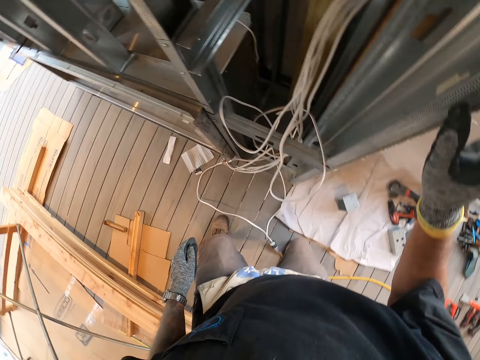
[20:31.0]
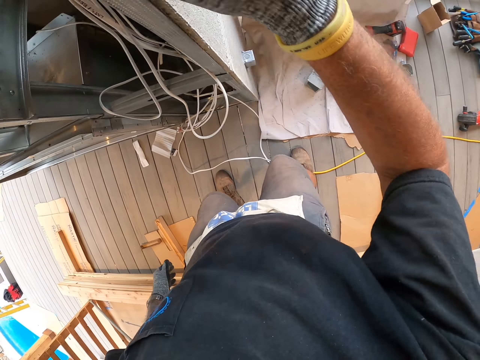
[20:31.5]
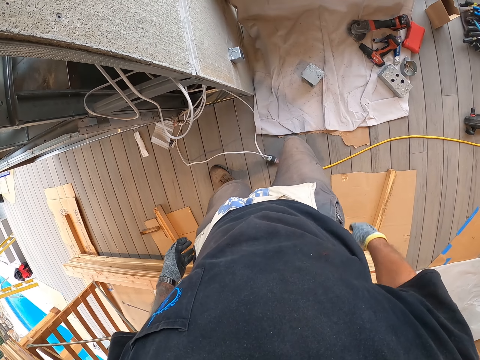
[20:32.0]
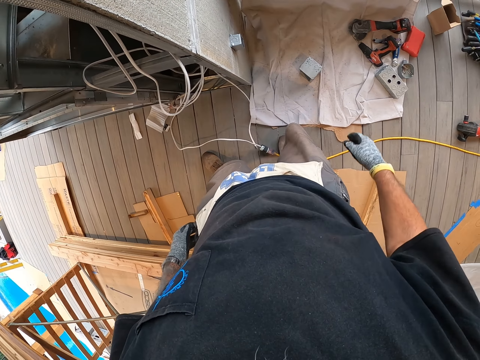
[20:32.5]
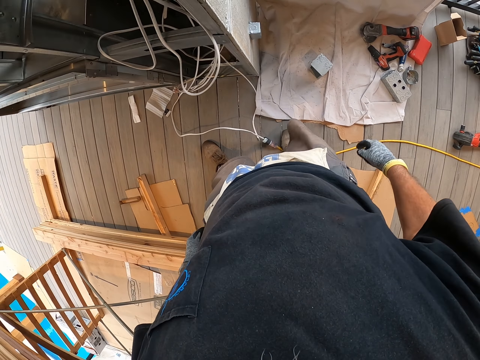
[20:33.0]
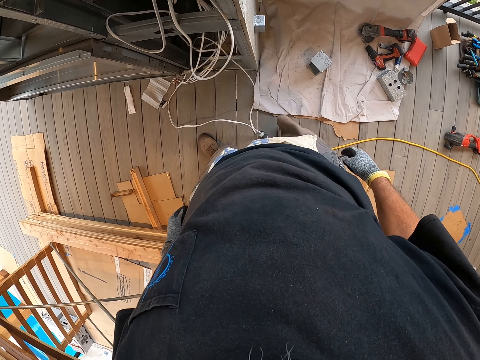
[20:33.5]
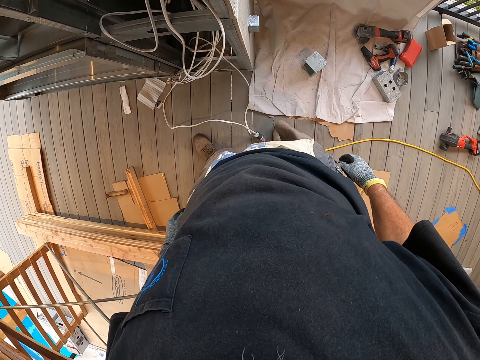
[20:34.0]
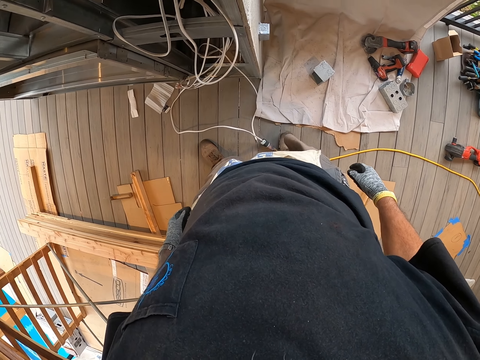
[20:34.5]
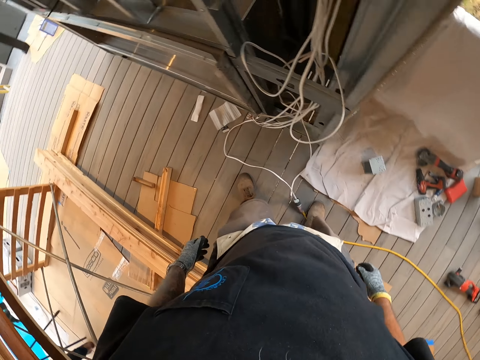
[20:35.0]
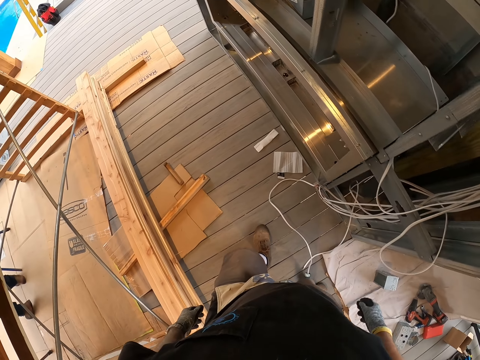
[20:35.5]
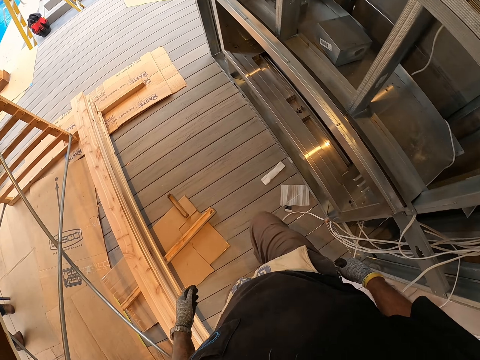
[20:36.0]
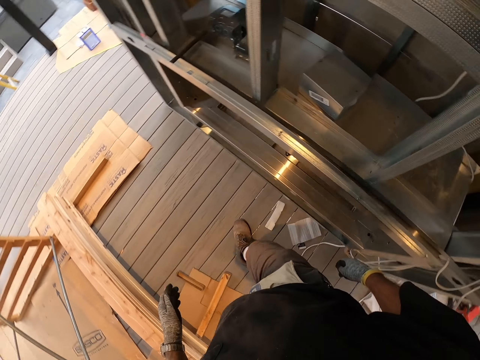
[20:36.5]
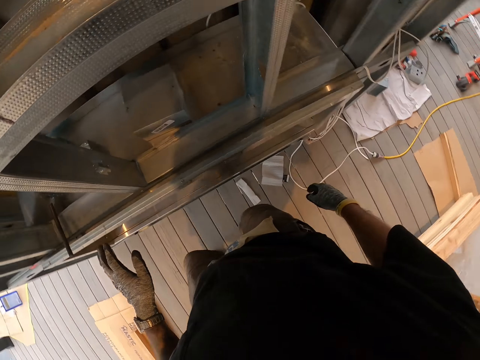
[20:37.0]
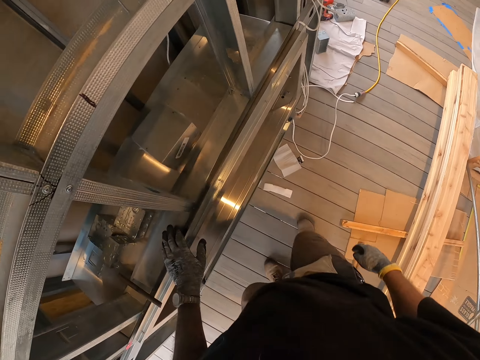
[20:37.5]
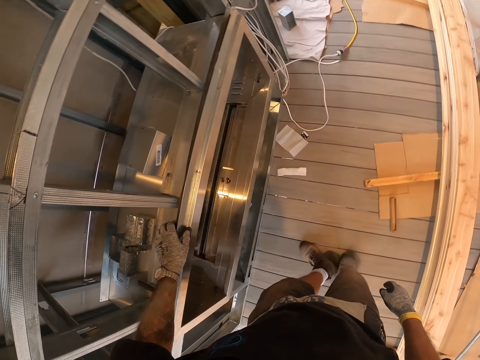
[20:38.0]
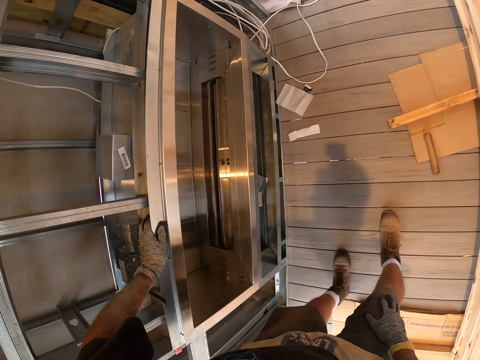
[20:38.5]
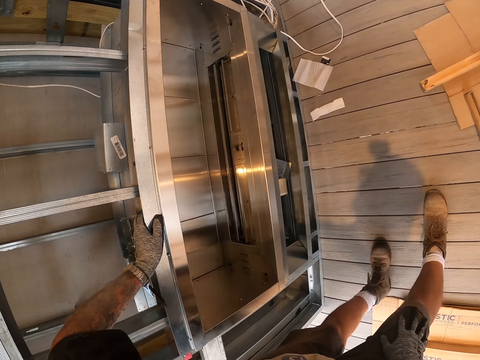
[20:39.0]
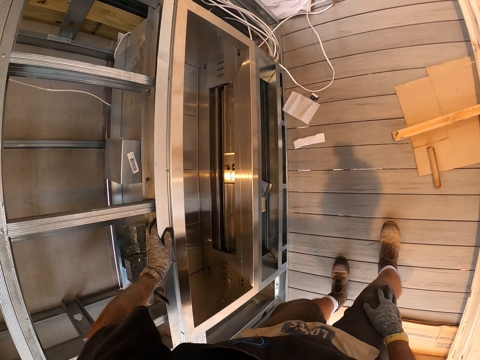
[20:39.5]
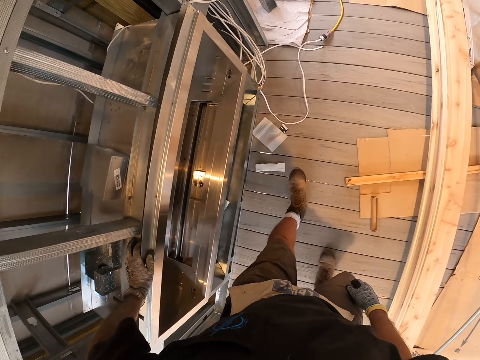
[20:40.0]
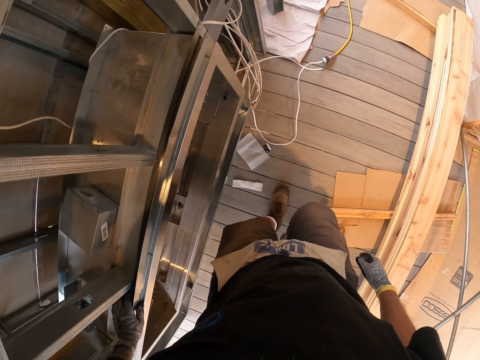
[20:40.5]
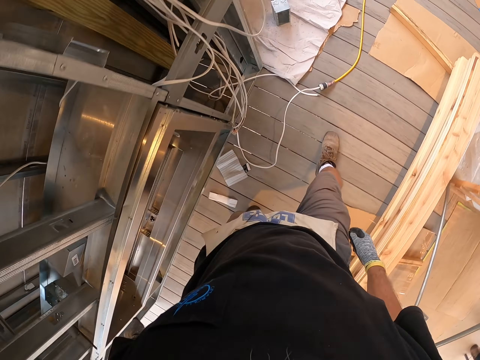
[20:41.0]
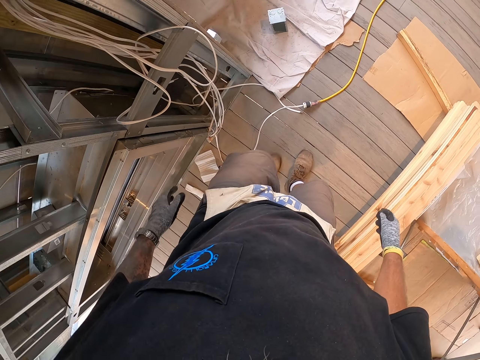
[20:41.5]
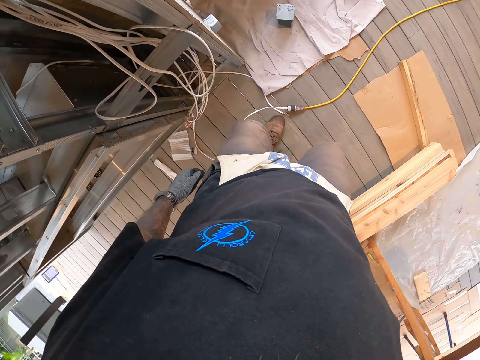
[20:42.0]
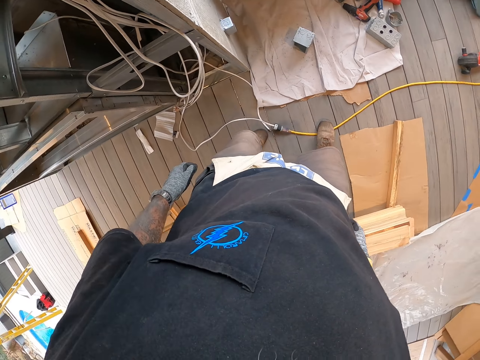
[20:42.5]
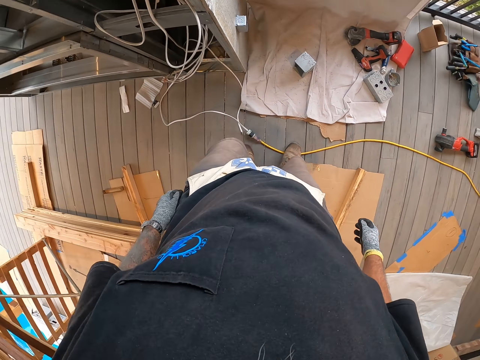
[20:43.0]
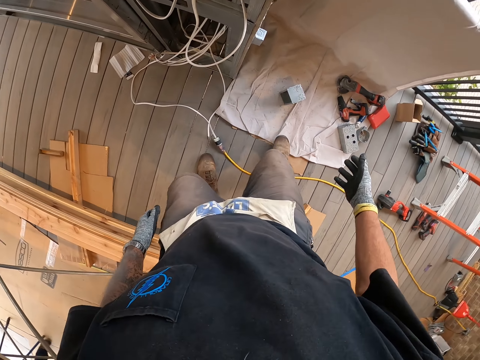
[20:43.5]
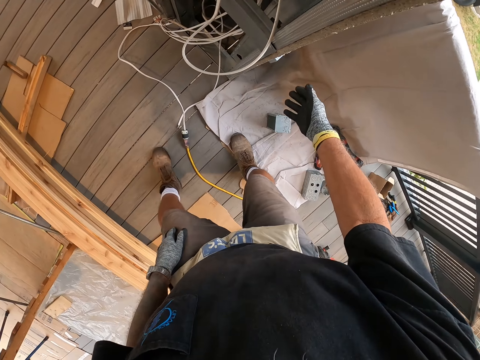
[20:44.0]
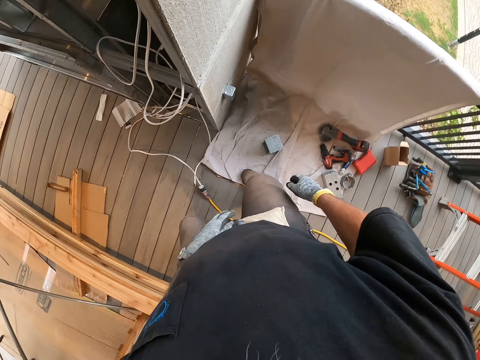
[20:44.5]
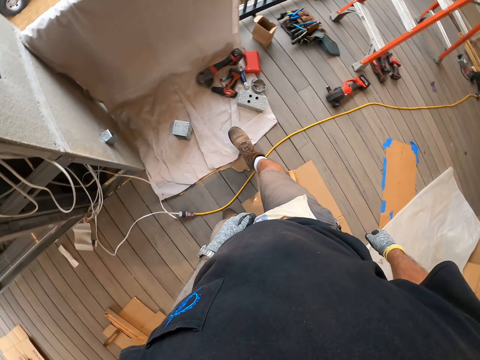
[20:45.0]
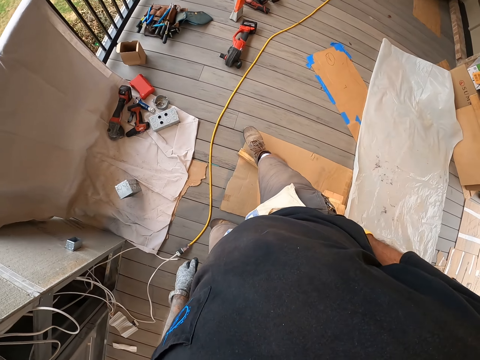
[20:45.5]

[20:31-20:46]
The camera wearer moves at the porch. They hold the metal rod. They look around. They place a hand on a shelf. They walk around the house.

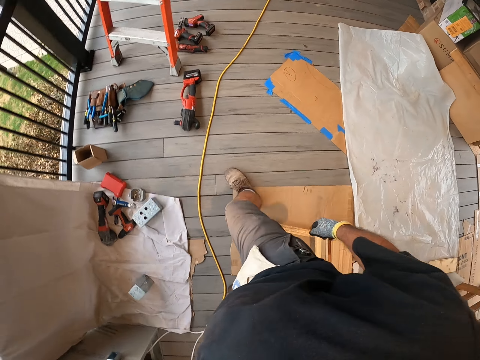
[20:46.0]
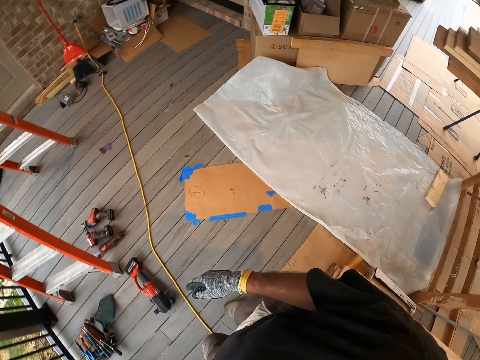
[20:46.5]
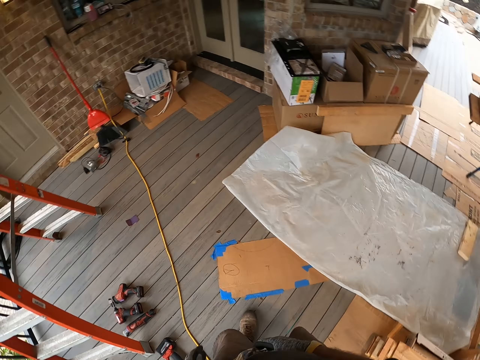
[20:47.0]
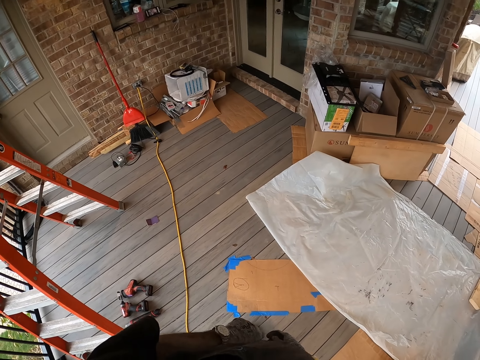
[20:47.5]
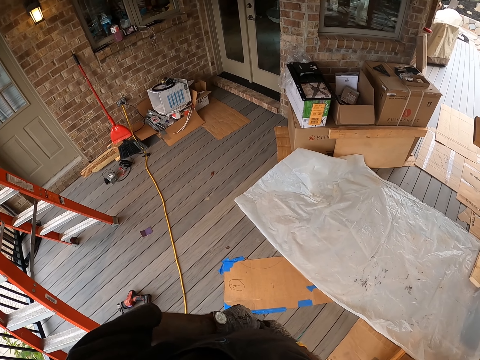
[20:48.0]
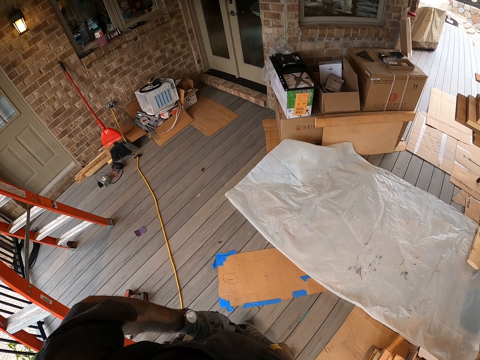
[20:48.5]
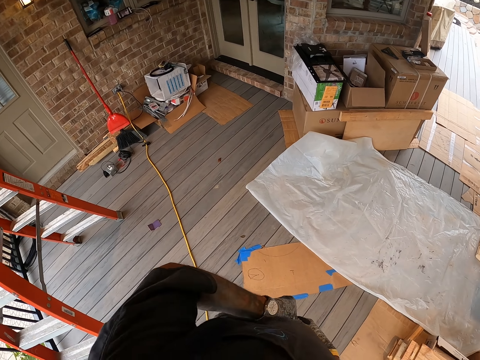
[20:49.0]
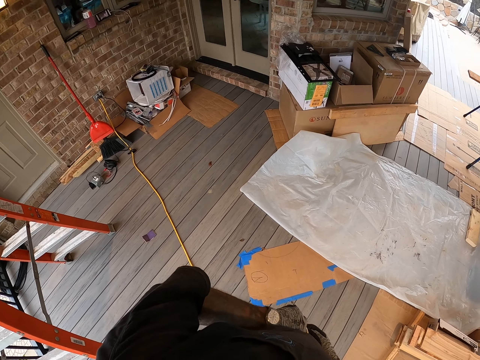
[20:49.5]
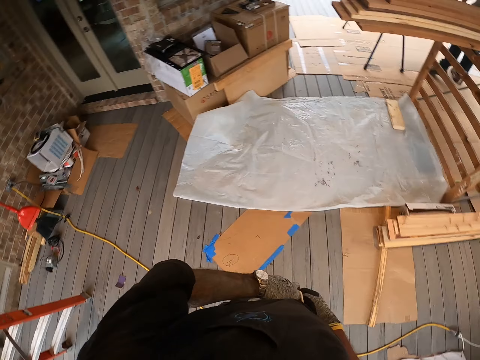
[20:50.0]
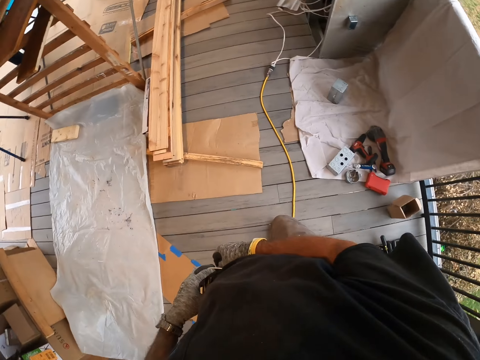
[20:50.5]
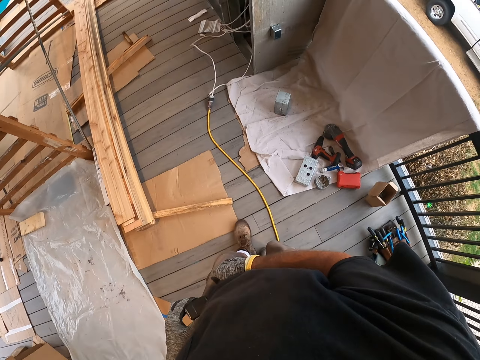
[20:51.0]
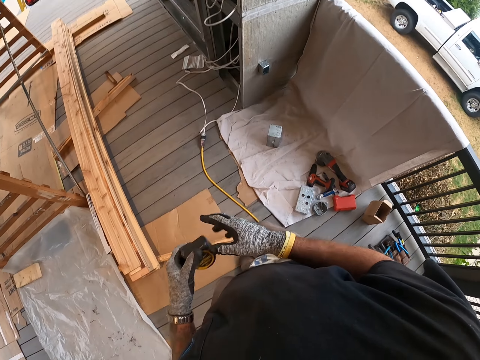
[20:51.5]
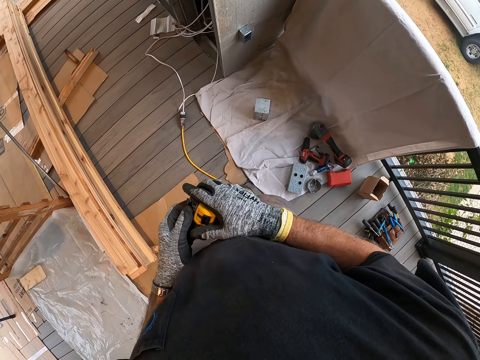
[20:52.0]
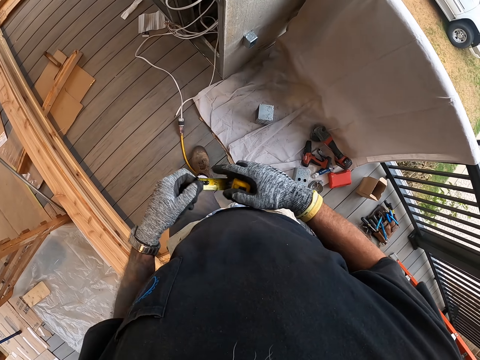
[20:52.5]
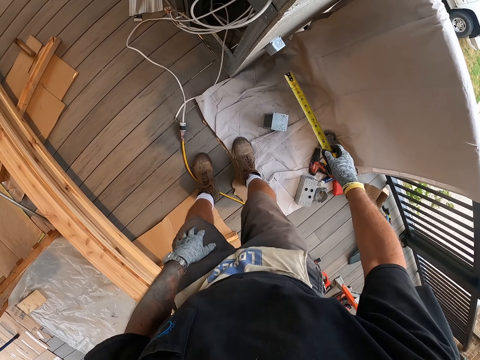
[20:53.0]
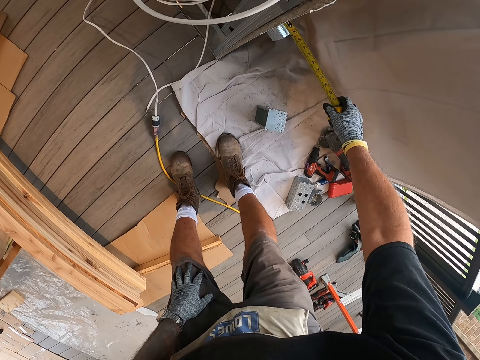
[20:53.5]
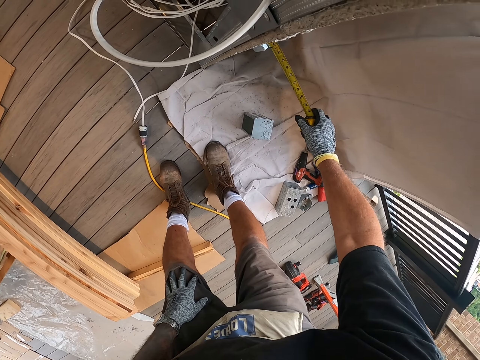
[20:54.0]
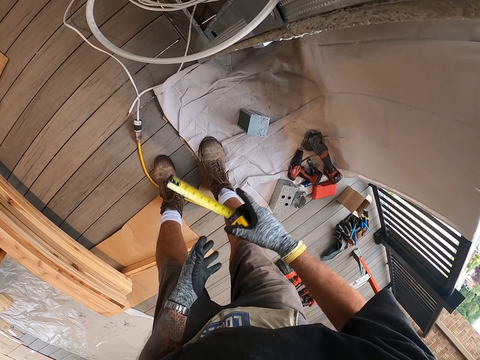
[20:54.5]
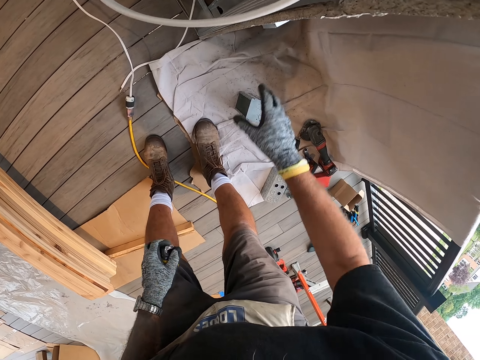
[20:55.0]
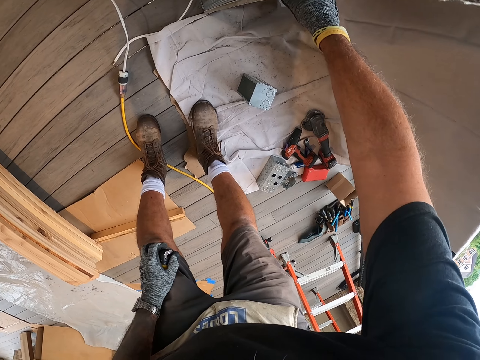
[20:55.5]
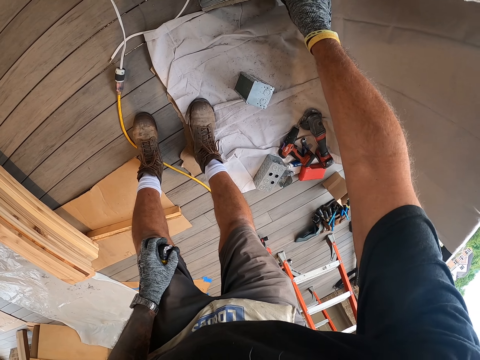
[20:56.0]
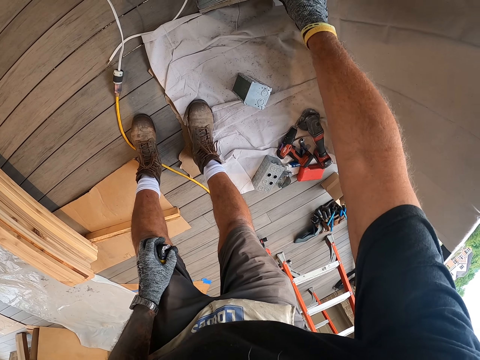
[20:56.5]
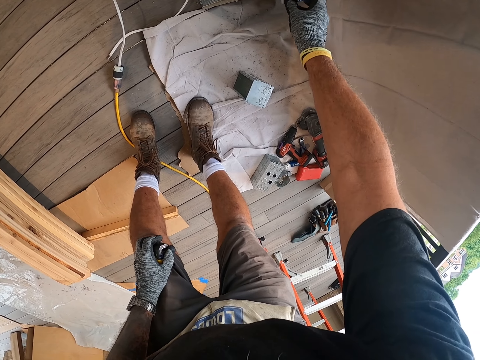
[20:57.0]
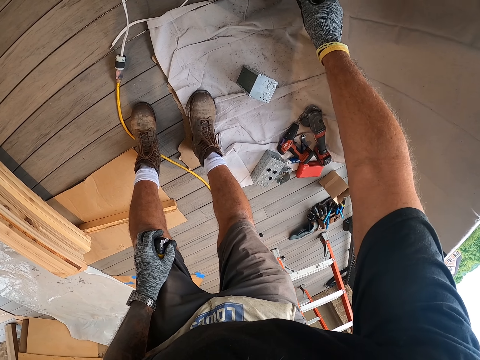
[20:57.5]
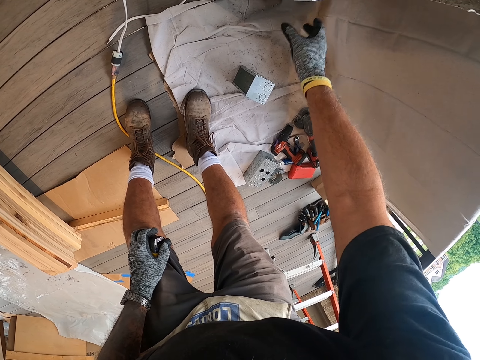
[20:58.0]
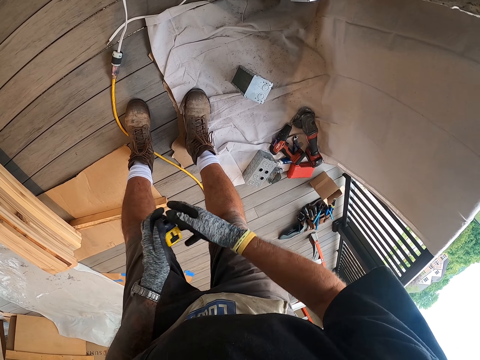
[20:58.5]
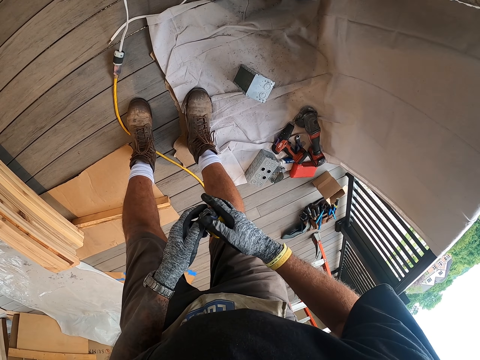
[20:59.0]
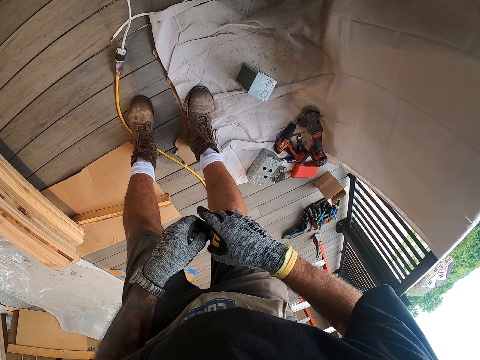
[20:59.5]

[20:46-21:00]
The camera wearer pulls a measuring tape from a pouch. They pull the tape. They measure the metal block with the measuring tape. They fix the metal block. They handle the metal.
